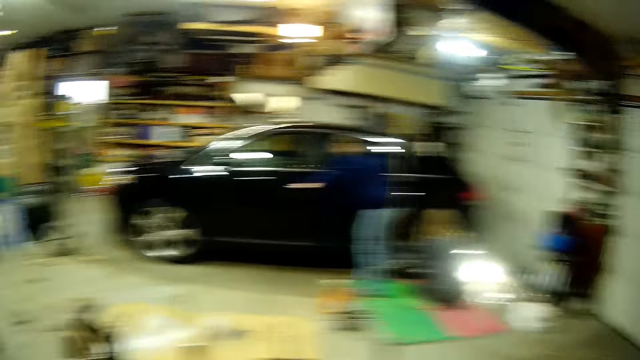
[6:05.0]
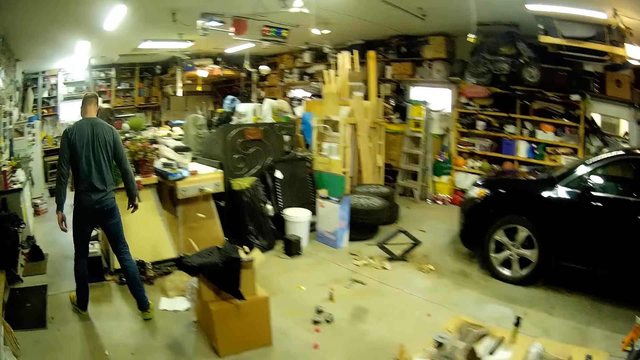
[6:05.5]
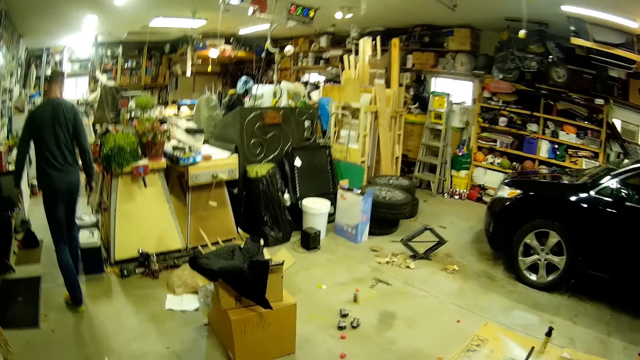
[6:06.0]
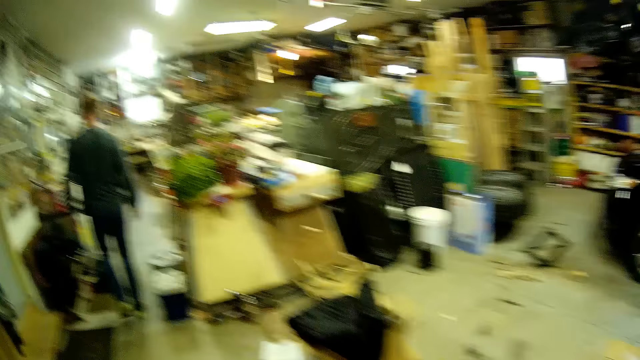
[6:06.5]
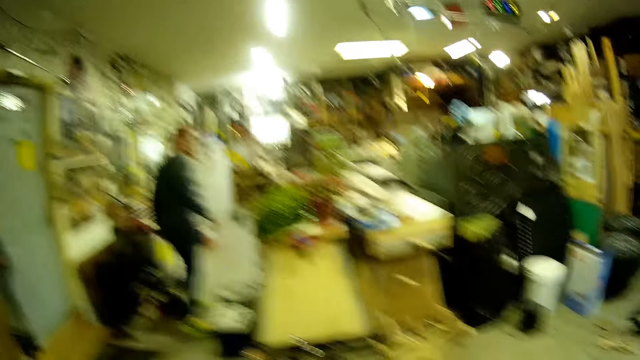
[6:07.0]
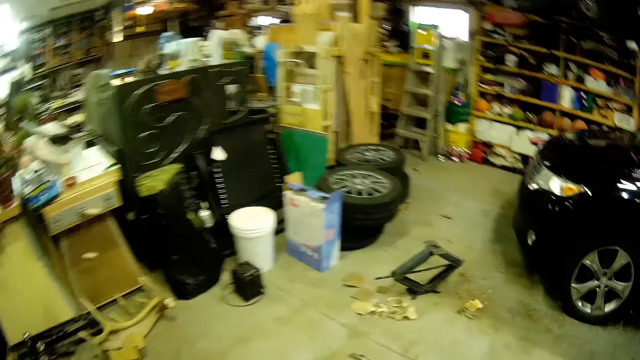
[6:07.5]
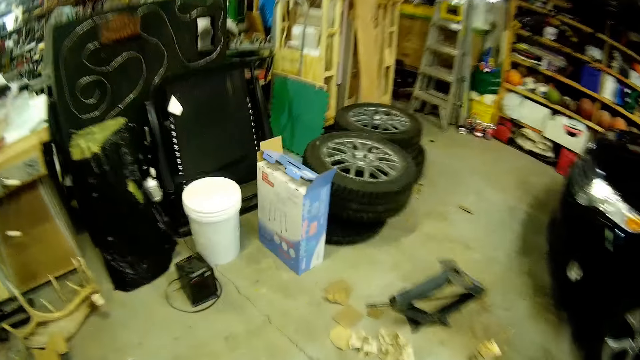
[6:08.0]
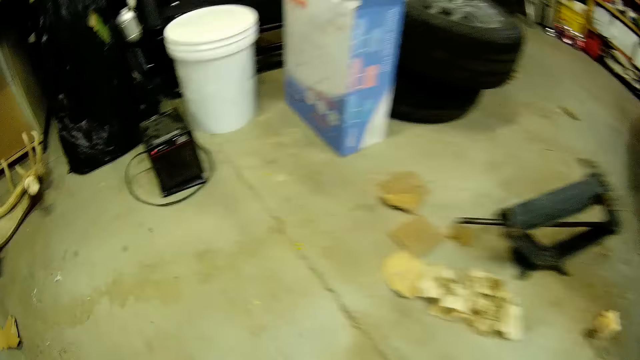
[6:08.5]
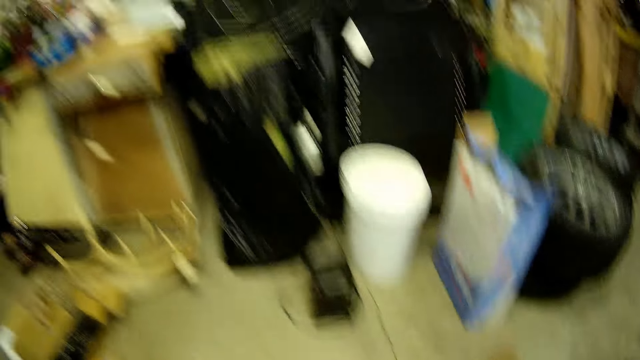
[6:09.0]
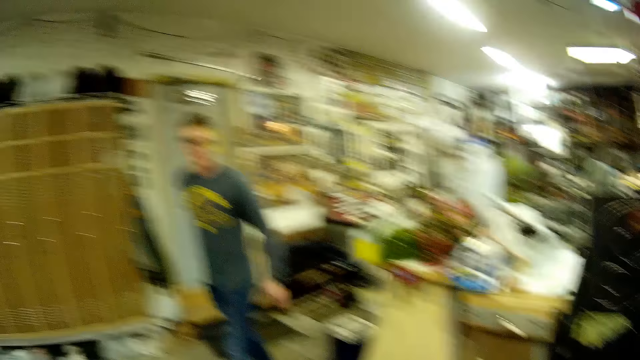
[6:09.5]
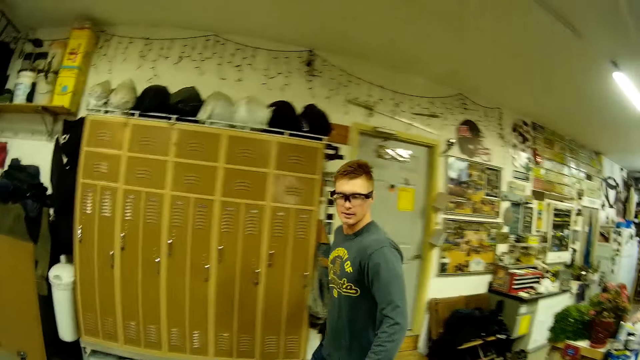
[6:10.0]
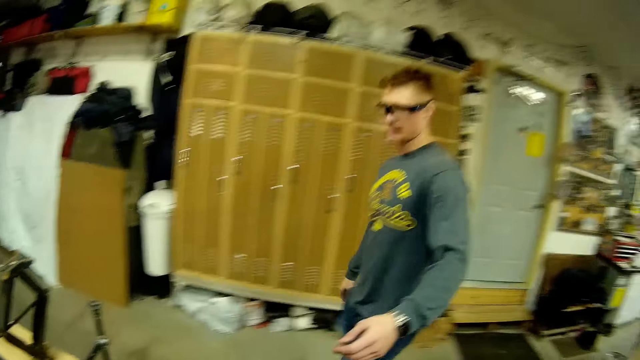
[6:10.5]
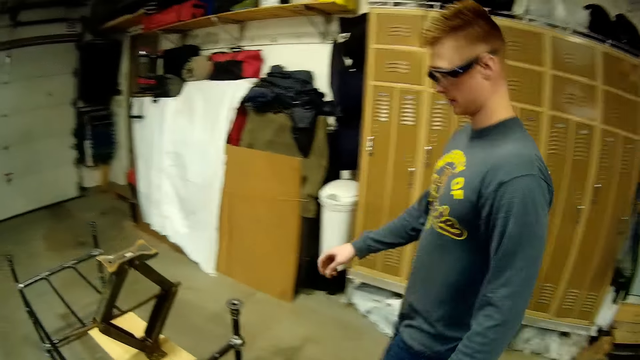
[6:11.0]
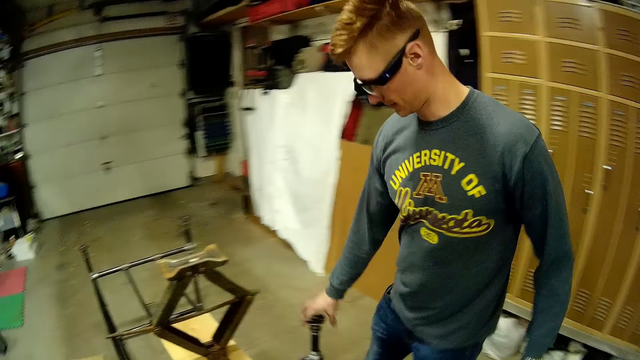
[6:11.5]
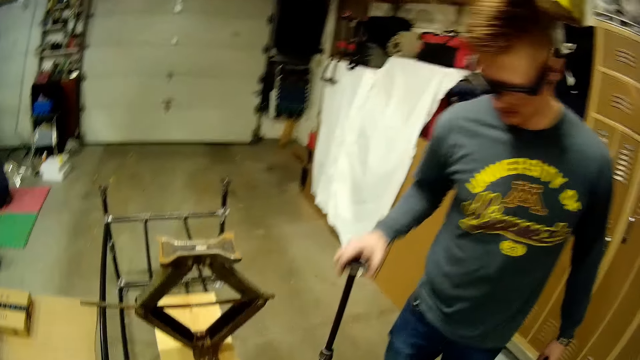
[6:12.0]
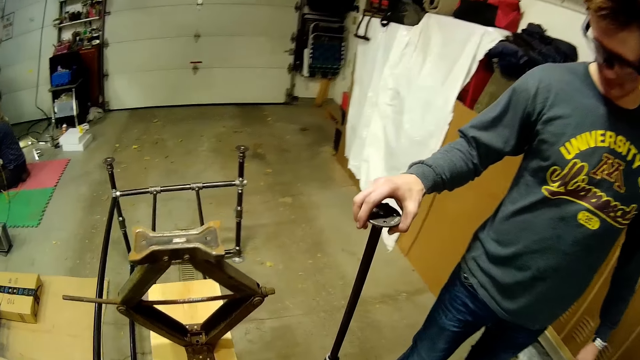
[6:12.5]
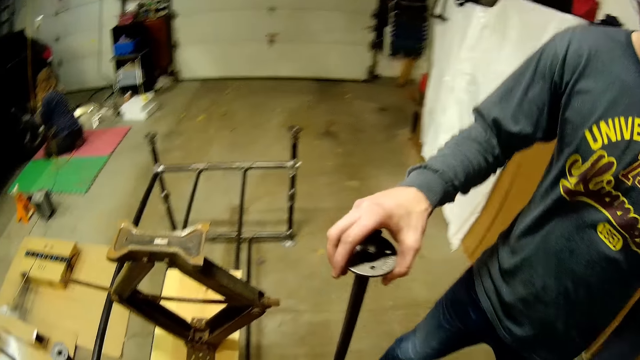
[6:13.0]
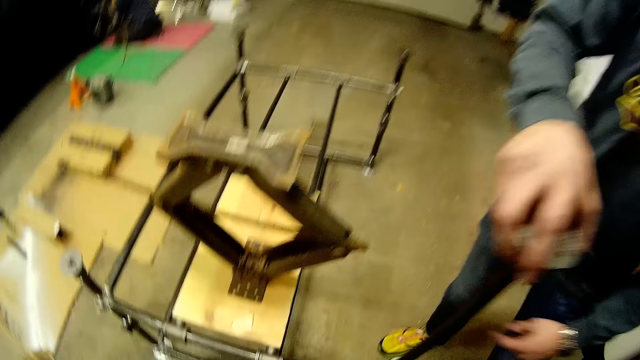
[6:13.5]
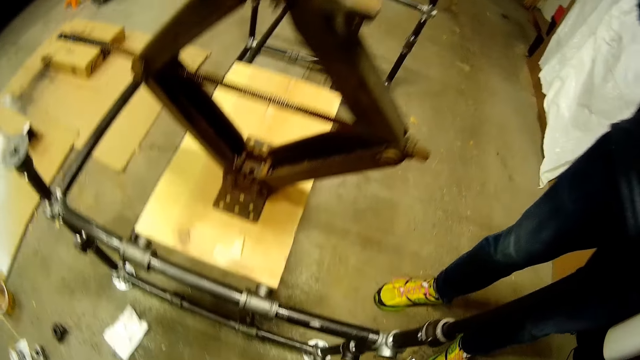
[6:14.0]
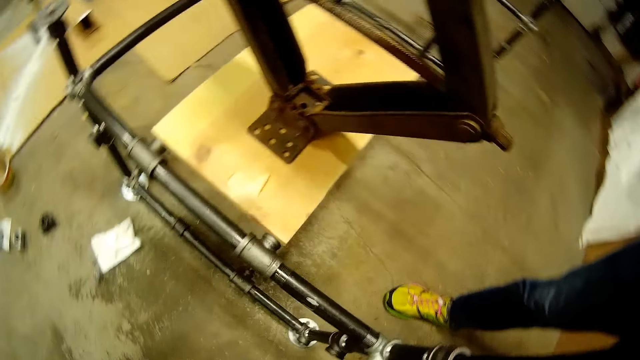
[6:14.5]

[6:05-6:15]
A man moves around. The camera wearer makes a sound and moves around the workshop. The man moves around and talks to the camera wearer. The man lifts the column or metal bar of the metal stand with his right hand. The man converses with the camera wearer.

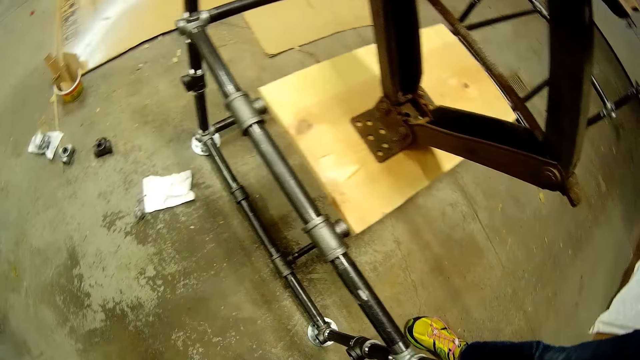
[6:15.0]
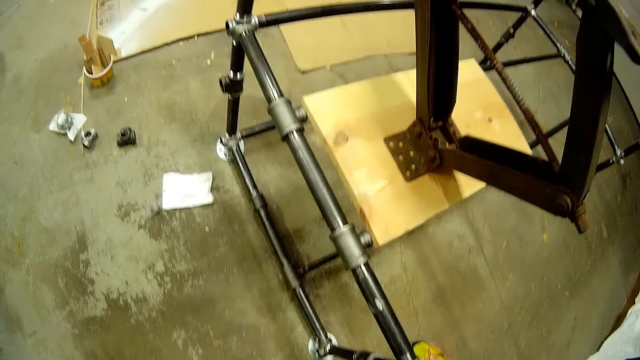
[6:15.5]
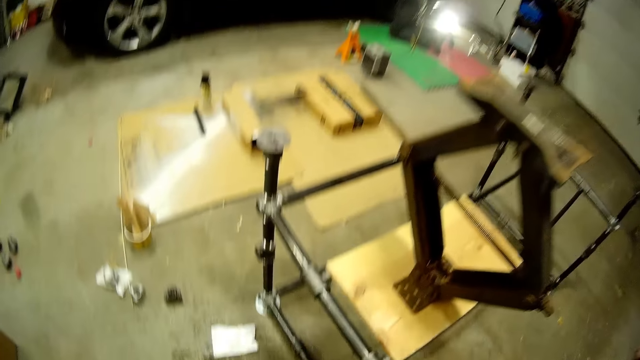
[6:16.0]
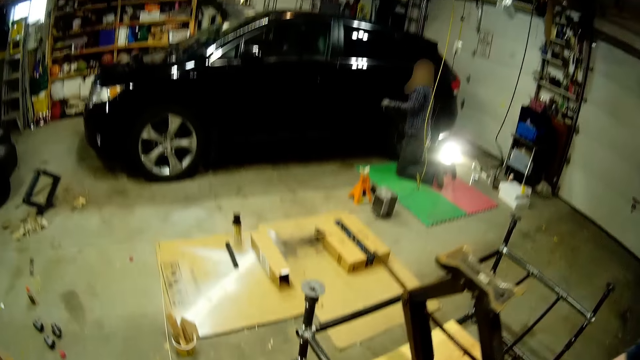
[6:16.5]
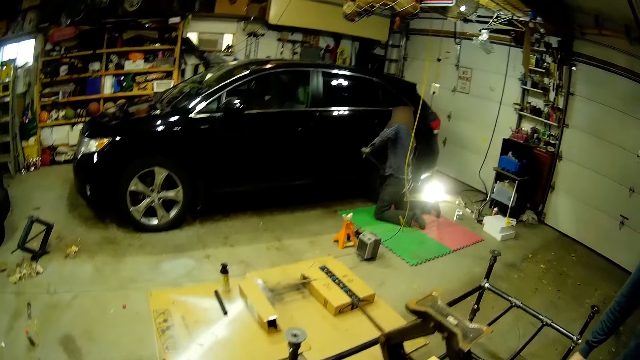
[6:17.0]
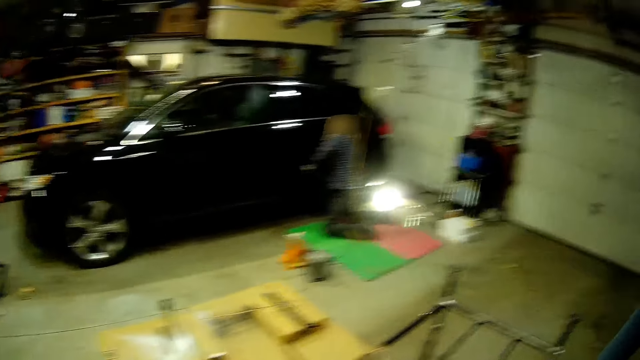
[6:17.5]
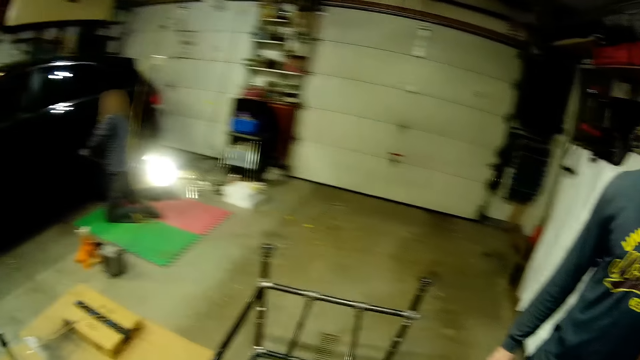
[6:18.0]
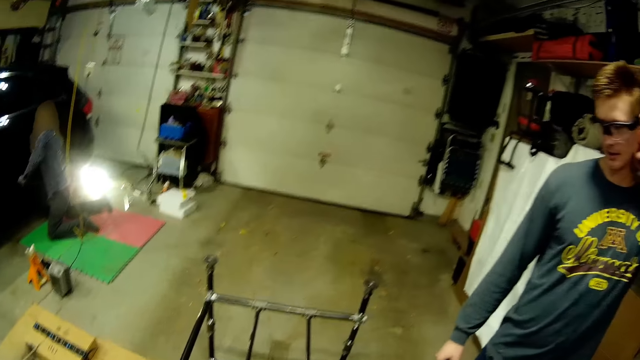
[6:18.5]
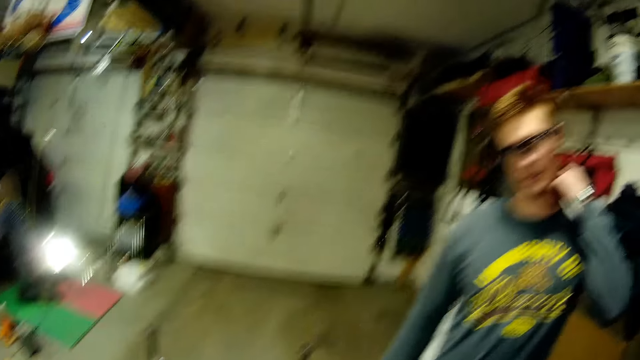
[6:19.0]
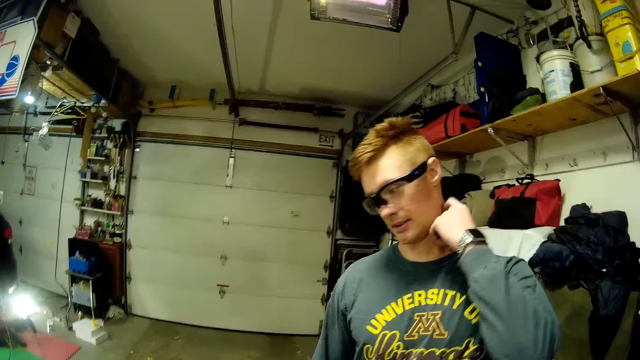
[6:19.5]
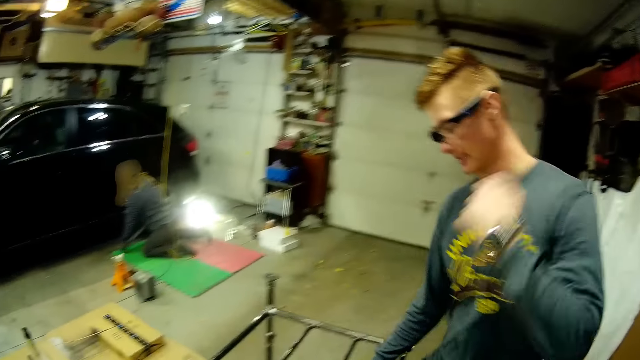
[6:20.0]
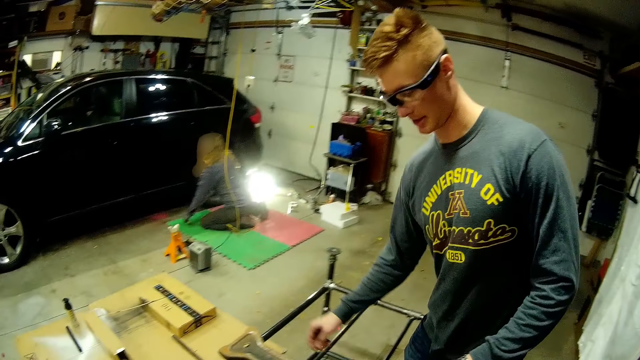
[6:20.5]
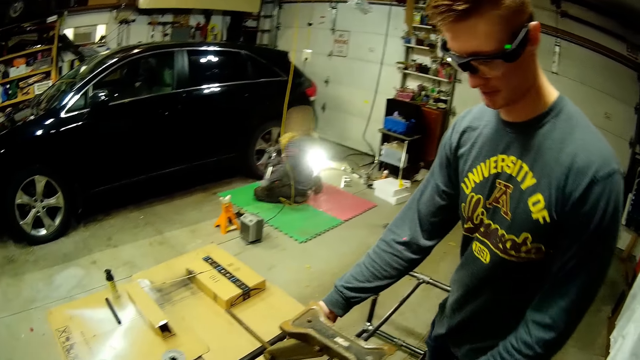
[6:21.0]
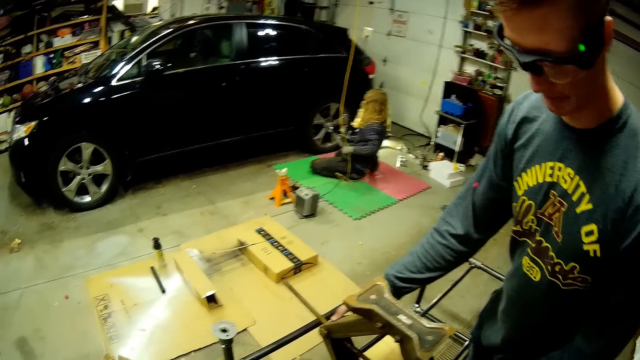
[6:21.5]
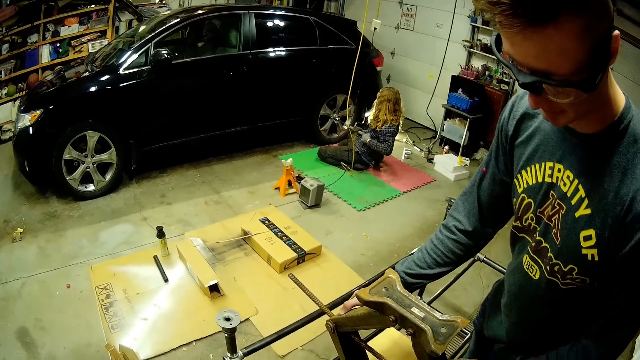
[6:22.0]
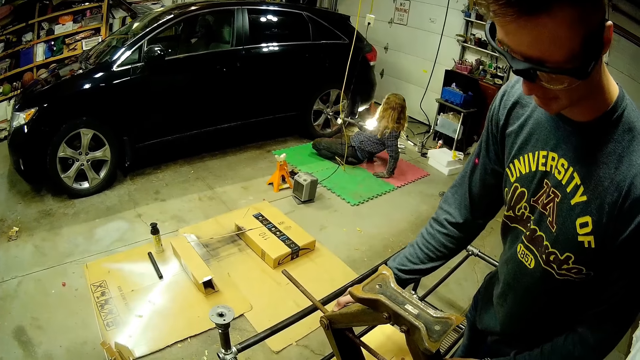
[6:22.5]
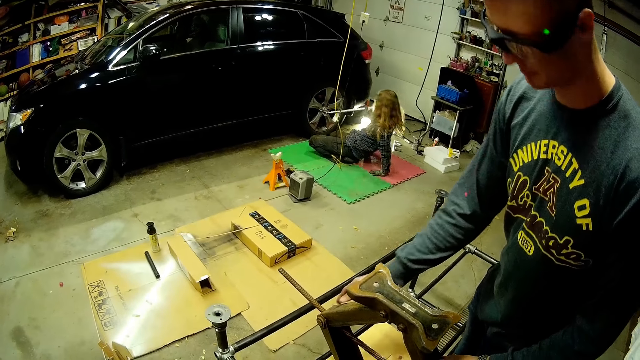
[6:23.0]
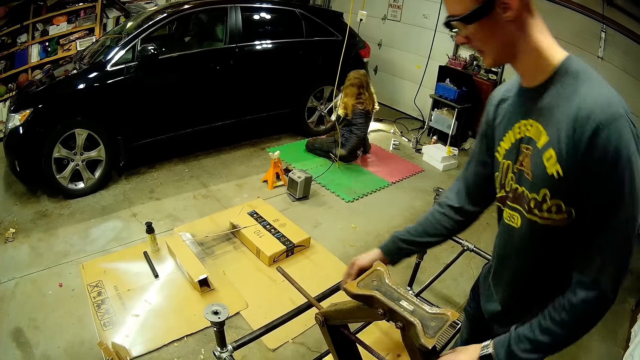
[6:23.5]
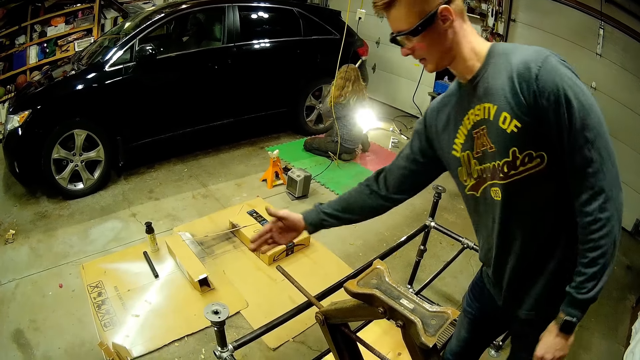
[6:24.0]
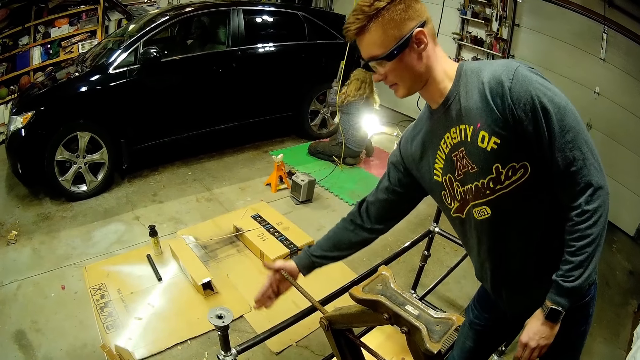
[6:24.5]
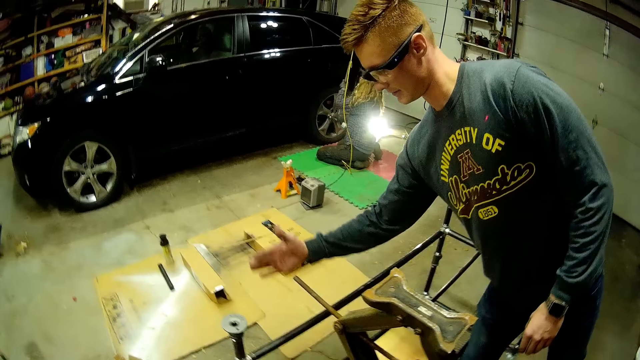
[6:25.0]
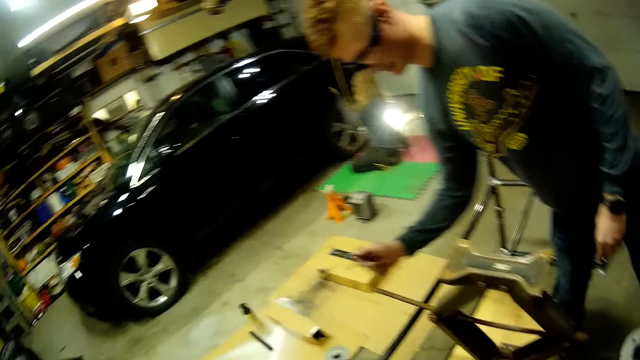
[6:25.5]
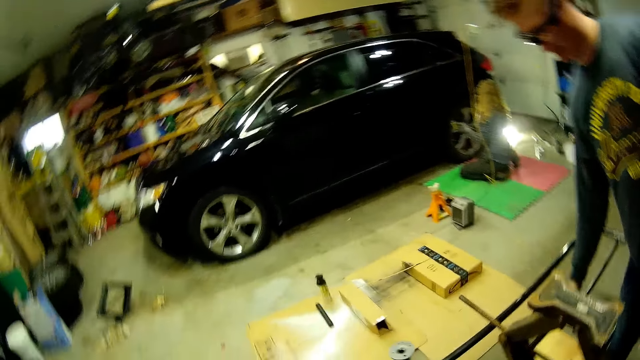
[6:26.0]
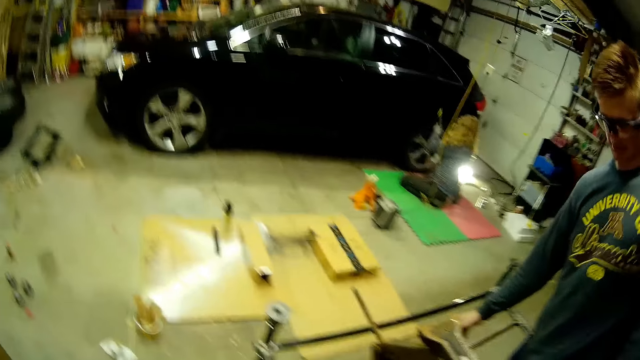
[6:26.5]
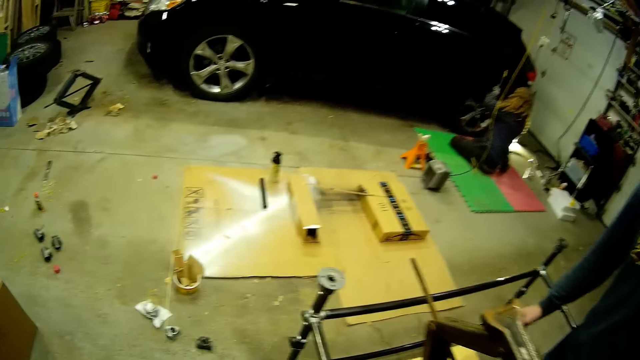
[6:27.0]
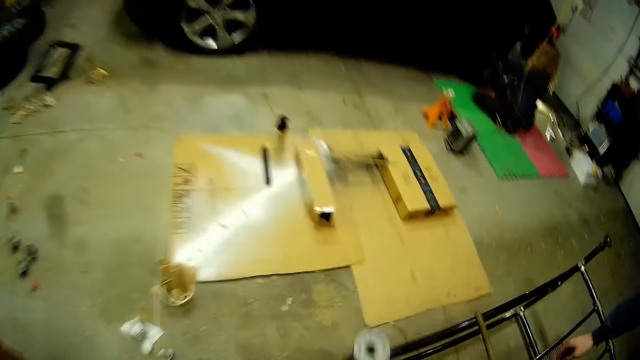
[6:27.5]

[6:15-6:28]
The camera wearer looks around. A person fixes the wheel. The camera wearer speaks to a man. The man scratches his neck and responds to the camera wearer. The man adjusts the car jack on the wood plank on the metal stand with both hands. The person fastens the bolt on the wheel.
